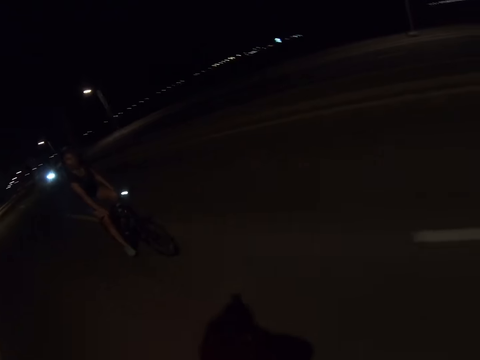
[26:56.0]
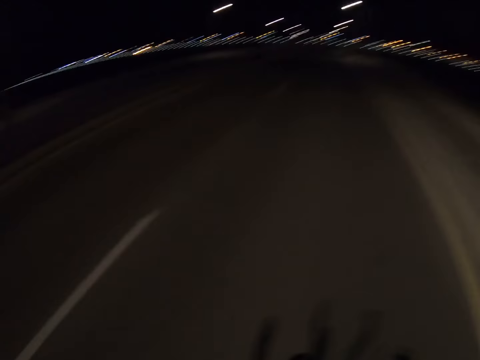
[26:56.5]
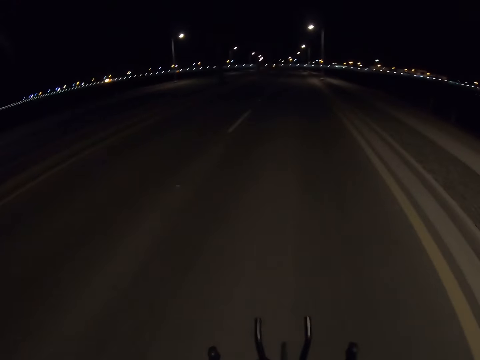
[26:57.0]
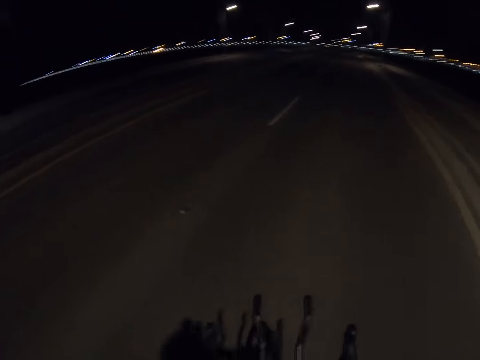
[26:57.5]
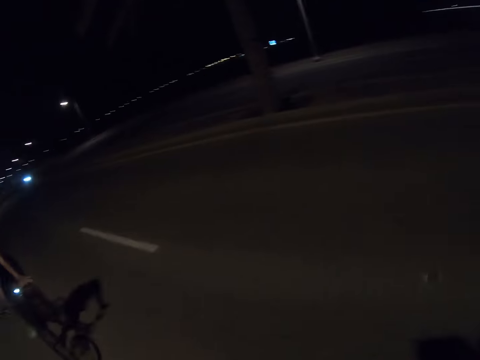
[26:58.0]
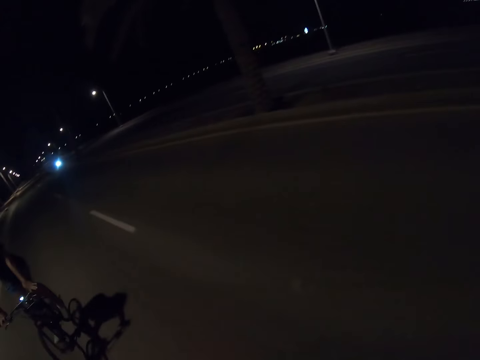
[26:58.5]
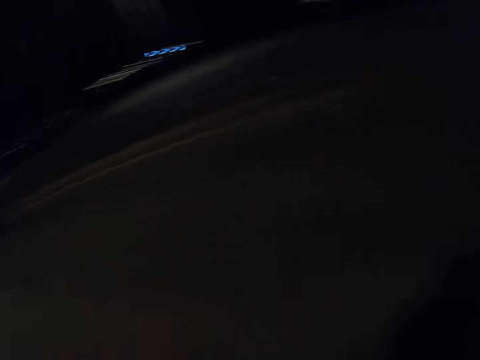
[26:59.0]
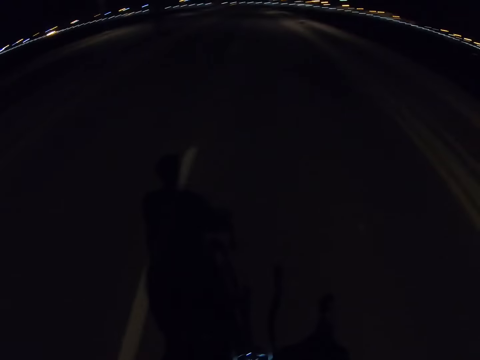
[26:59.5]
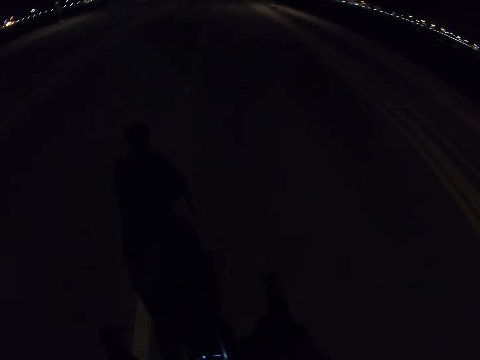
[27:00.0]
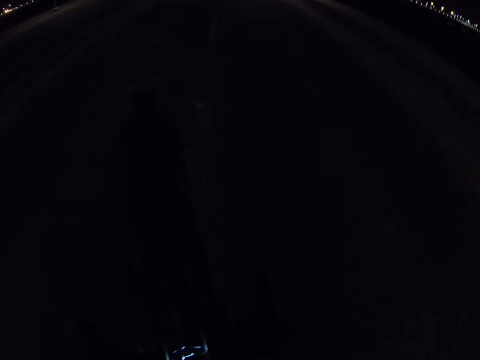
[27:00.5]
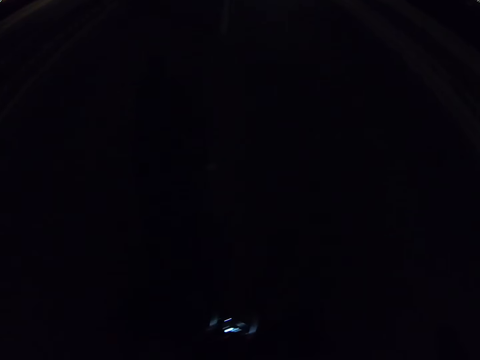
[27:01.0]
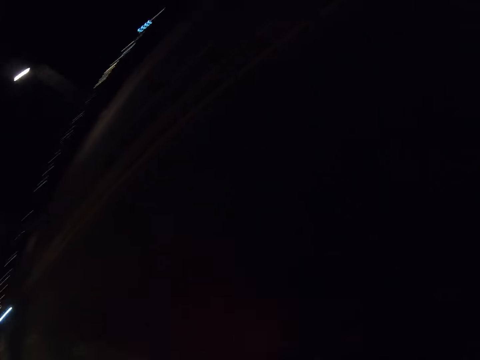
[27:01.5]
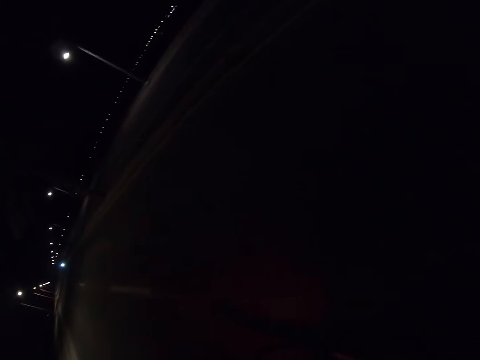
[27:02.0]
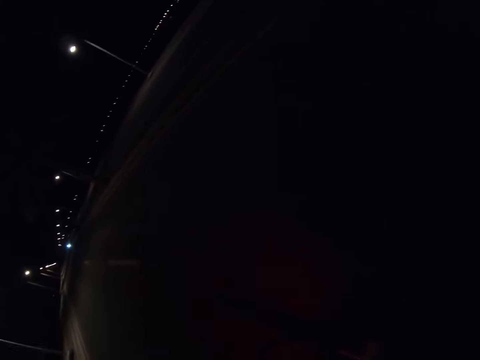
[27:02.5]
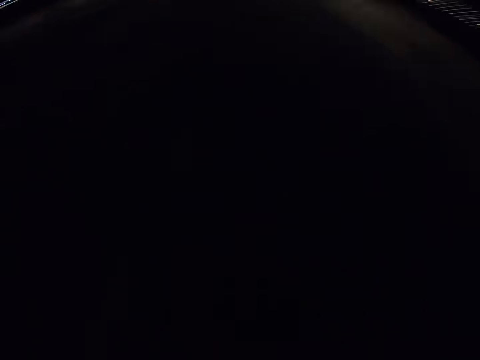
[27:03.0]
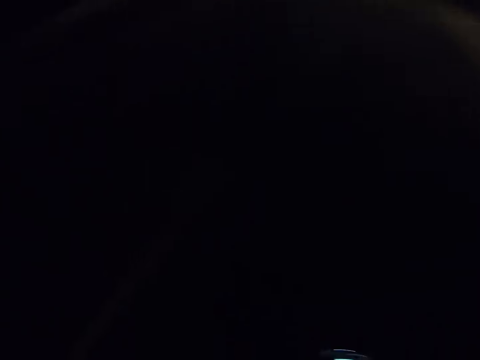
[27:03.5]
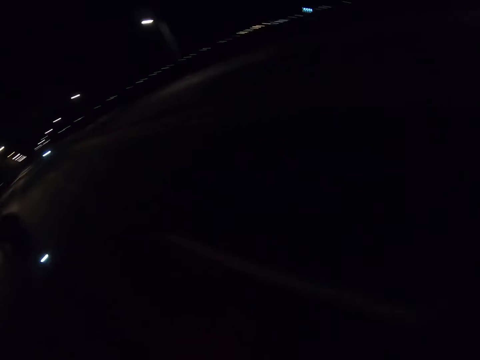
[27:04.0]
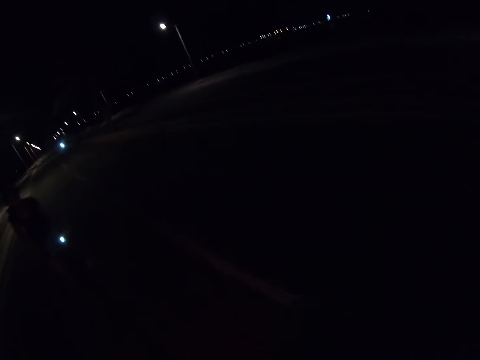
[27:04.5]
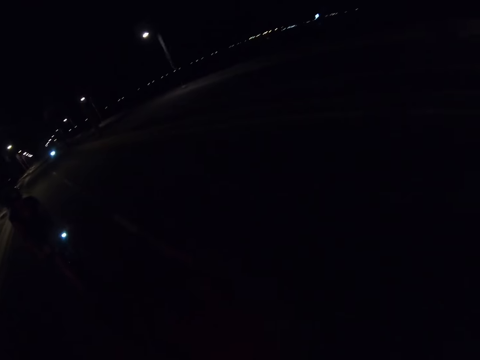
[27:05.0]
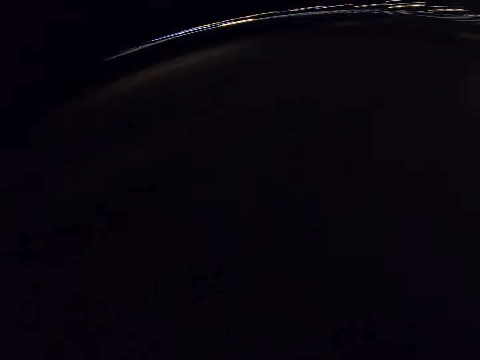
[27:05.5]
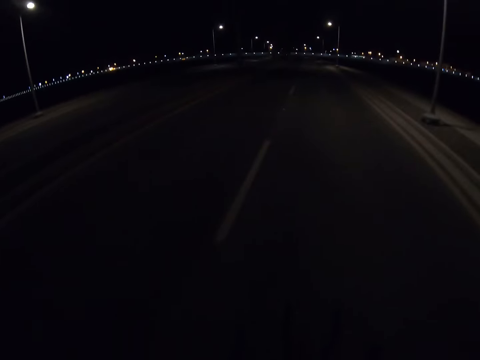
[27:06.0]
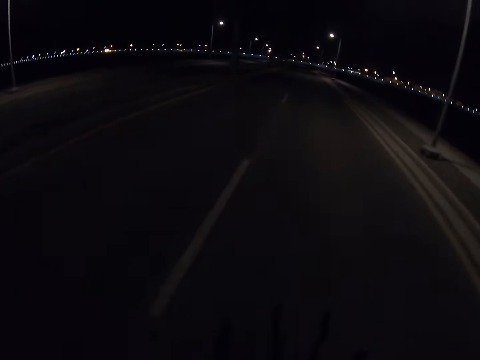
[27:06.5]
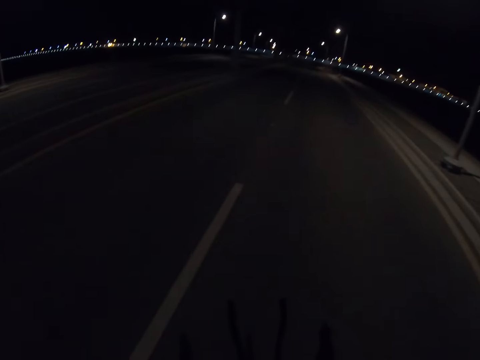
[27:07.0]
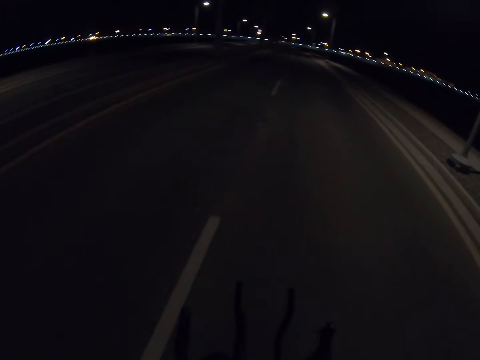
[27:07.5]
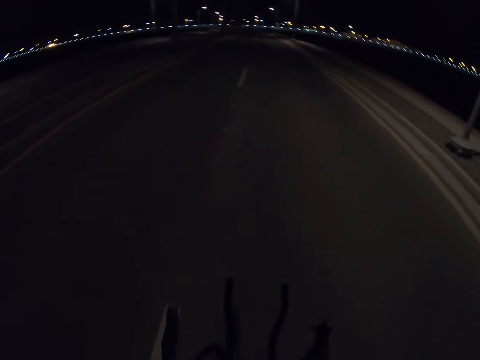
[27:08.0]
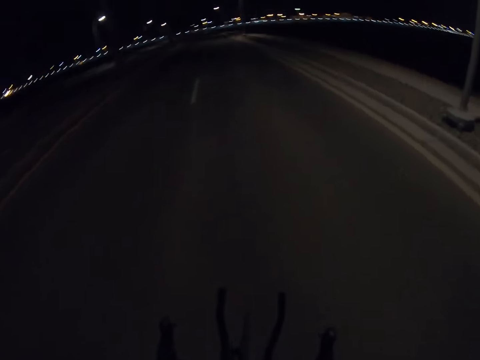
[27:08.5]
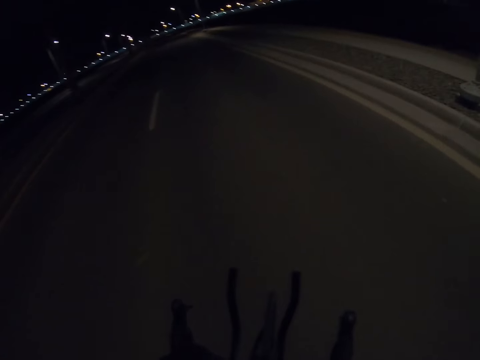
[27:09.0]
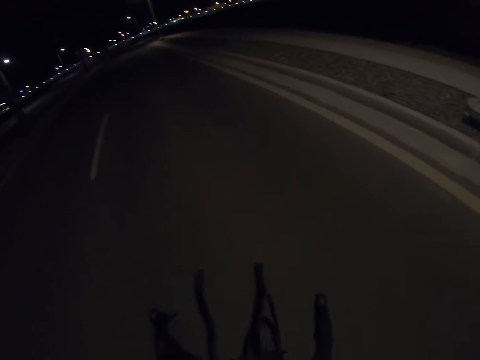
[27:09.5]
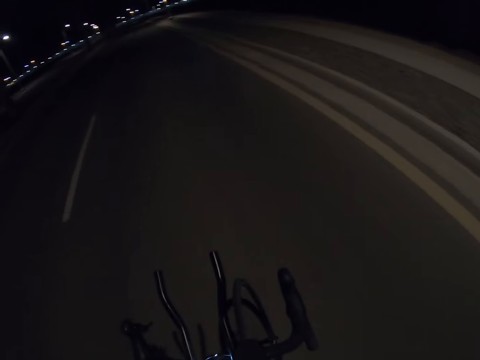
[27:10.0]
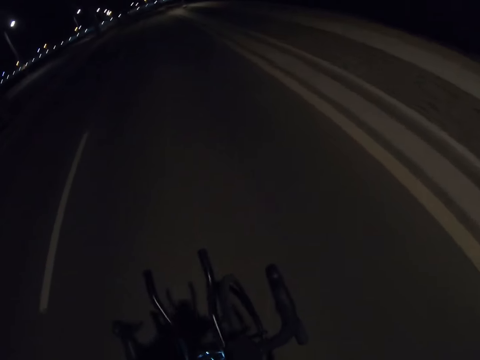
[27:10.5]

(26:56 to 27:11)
The camera wearer rides a bike and looks back at a cyclist and another cyclist.

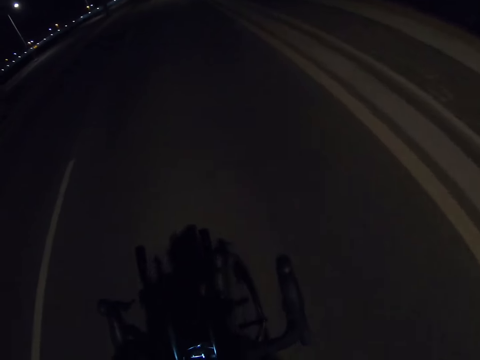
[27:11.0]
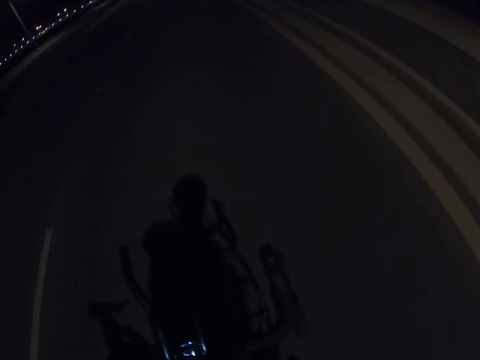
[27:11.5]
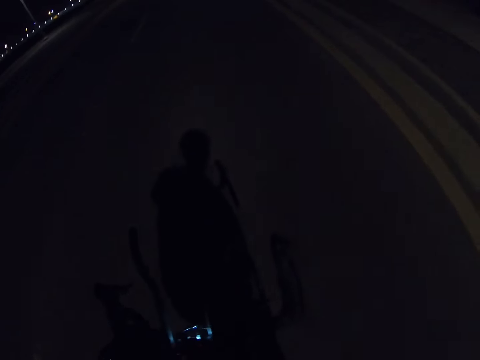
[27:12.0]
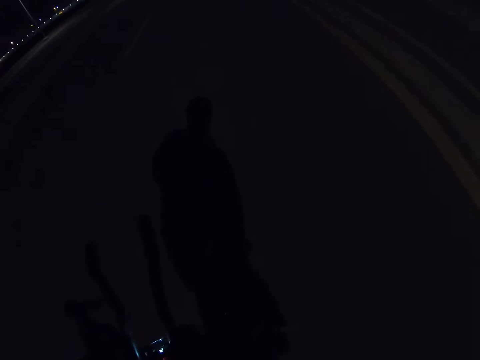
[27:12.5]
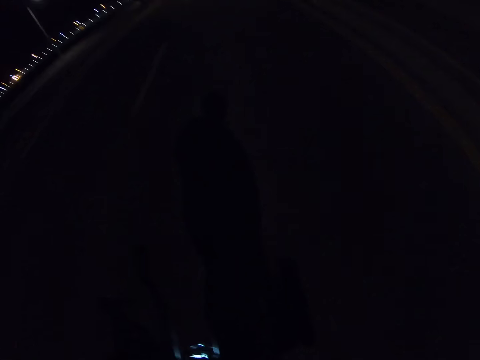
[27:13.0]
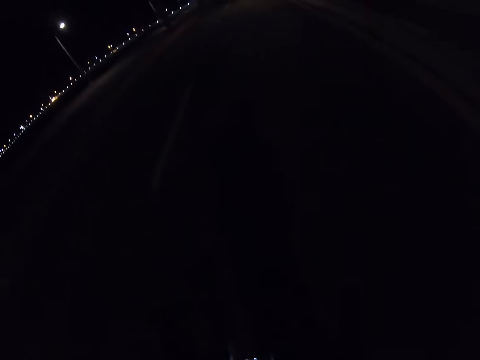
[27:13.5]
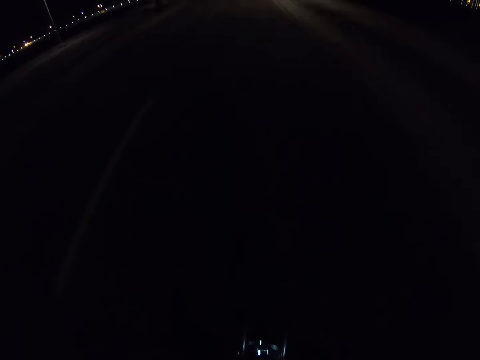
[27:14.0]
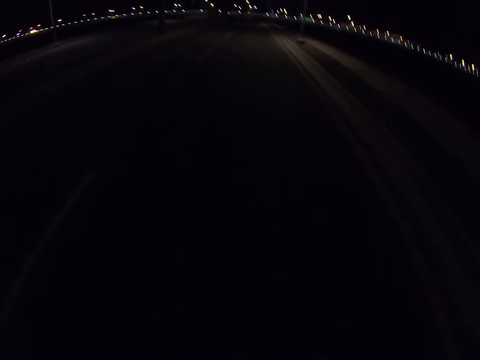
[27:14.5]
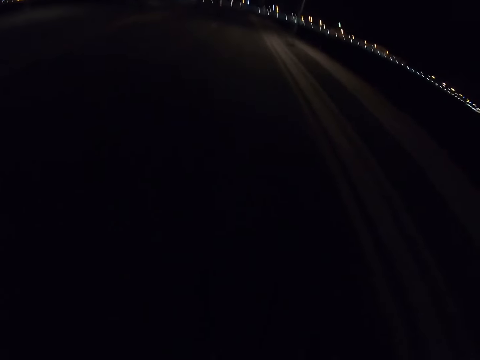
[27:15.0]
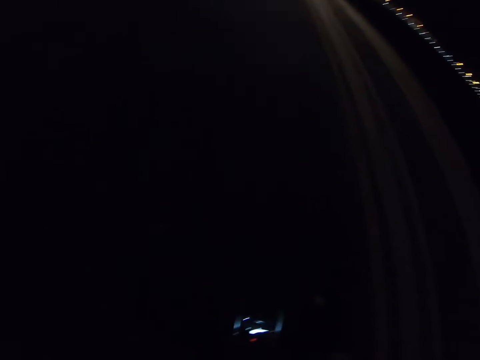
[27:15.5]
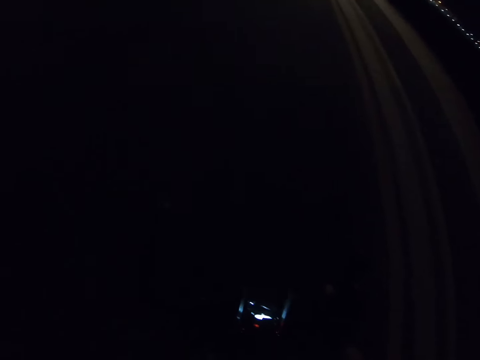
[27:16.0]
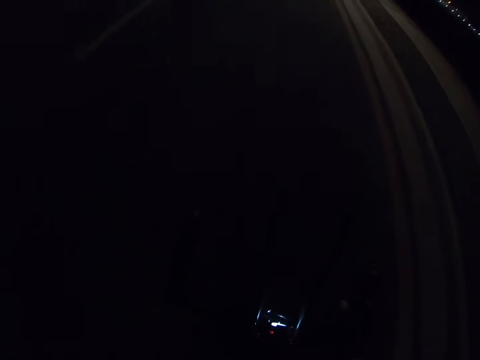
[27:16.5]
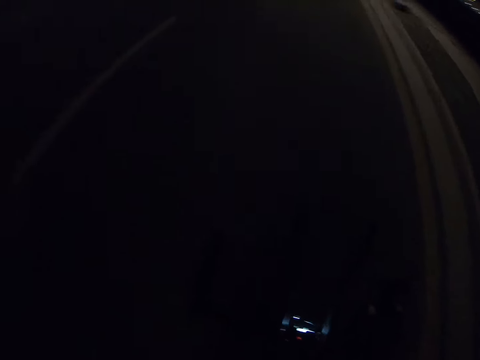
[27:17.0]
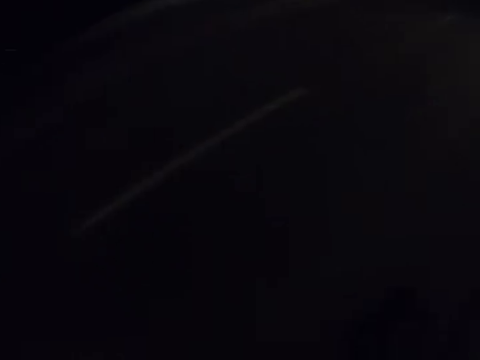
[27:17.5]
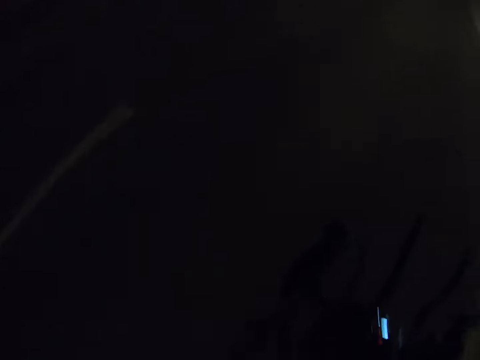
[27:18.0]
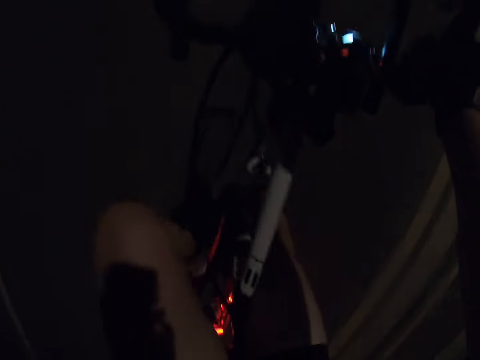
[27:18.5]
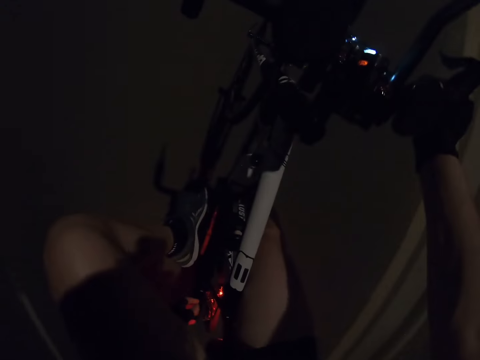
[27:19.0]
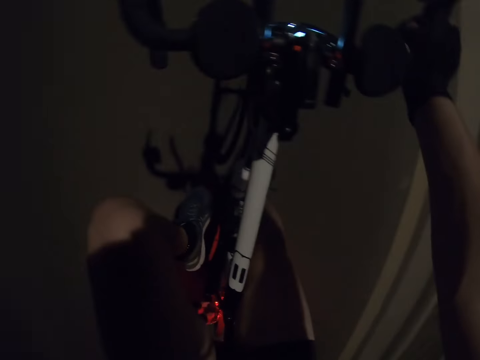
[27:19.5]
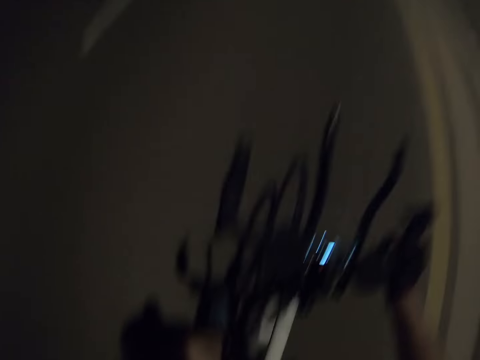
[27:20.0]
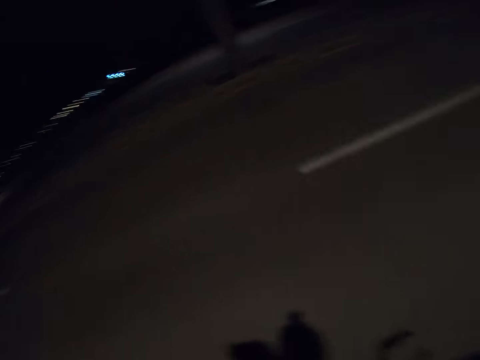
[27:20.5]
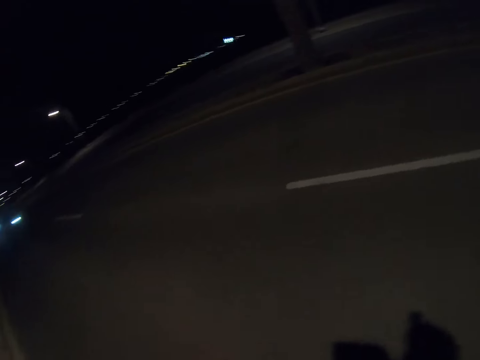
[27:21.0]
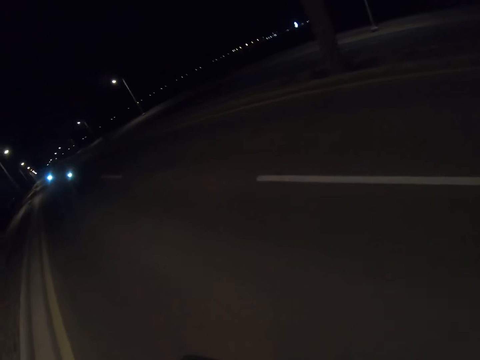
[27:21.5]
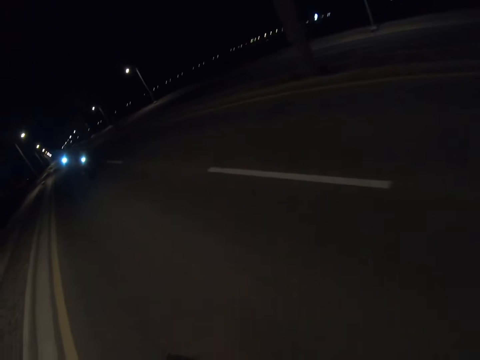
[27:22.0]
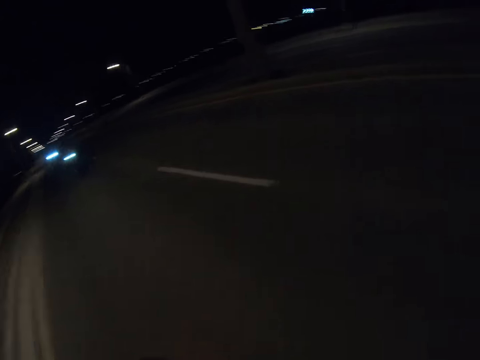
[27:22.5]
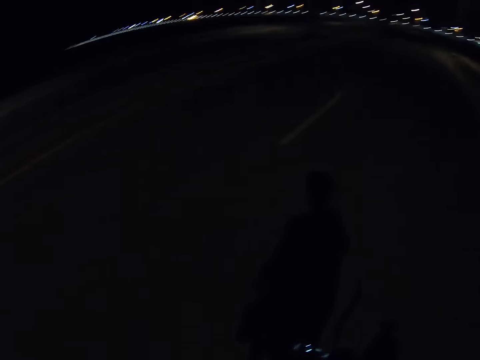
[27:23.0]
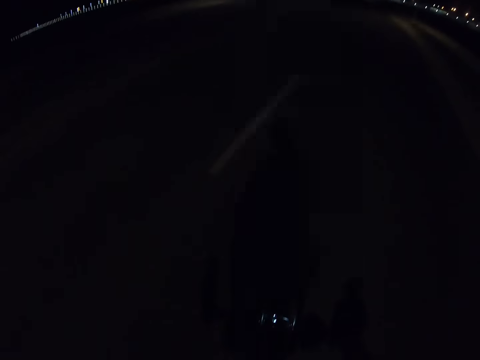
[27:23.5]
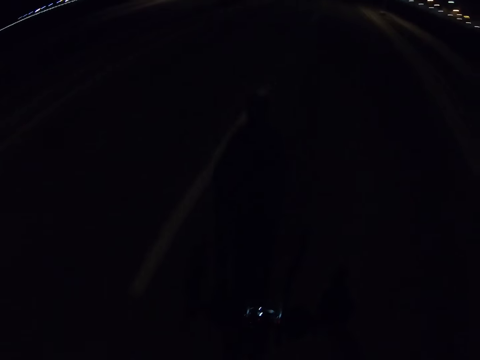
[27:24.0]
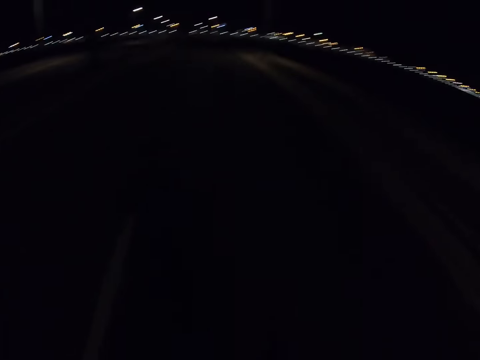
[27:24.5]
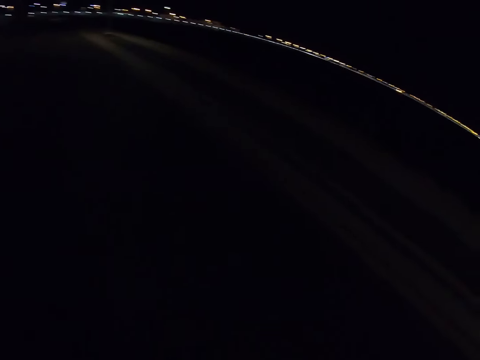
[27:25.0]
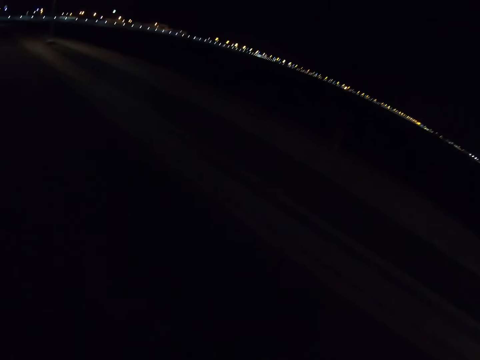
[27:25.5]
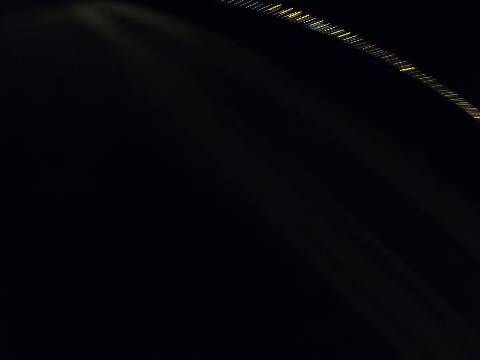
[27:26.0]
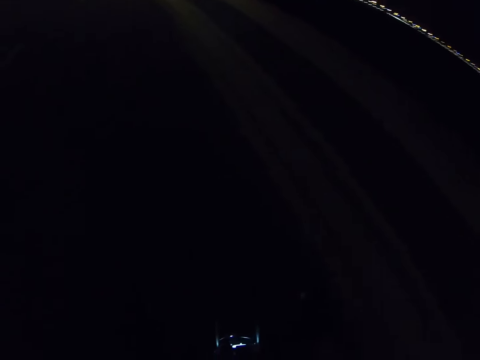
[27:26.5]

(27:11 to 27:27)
The camera wearer looks down. They look back.
